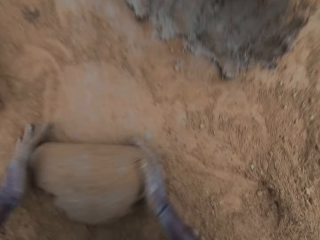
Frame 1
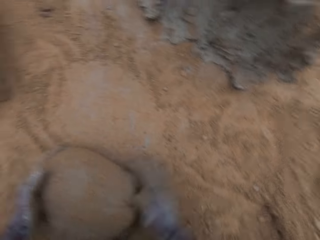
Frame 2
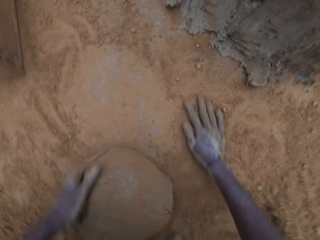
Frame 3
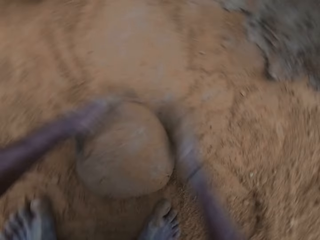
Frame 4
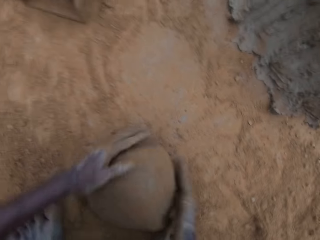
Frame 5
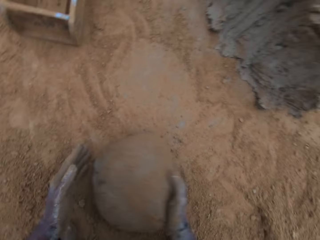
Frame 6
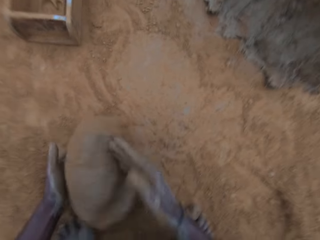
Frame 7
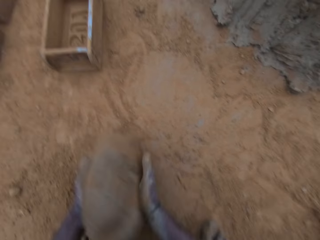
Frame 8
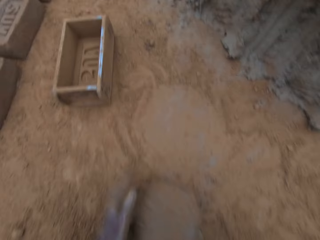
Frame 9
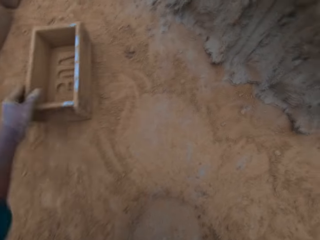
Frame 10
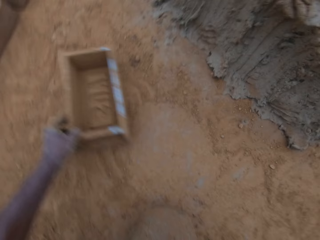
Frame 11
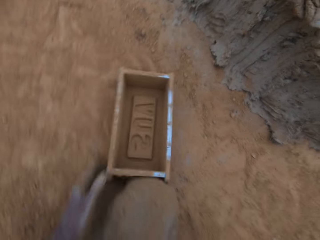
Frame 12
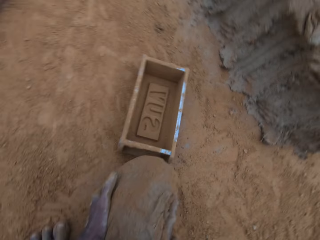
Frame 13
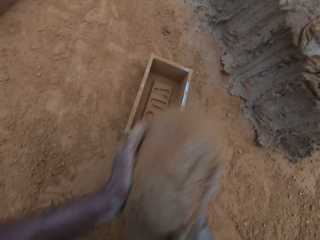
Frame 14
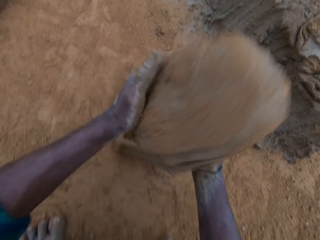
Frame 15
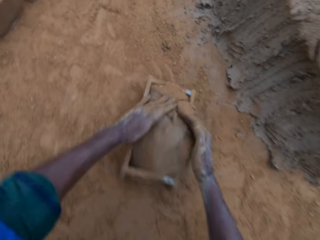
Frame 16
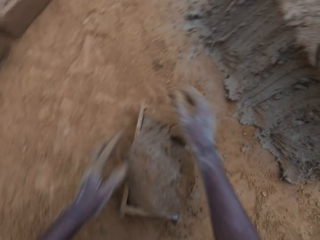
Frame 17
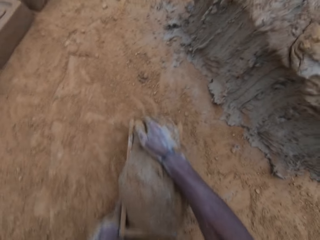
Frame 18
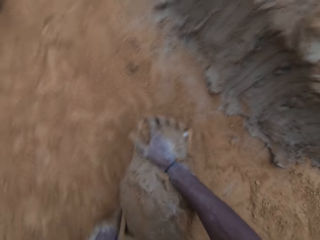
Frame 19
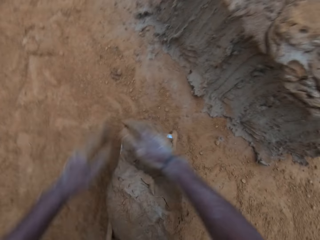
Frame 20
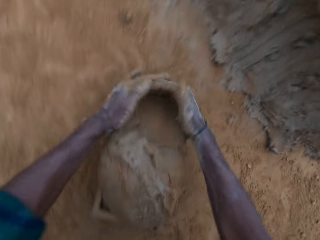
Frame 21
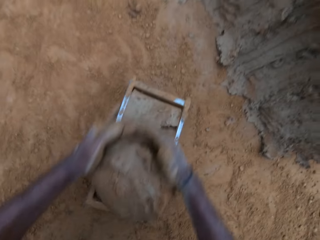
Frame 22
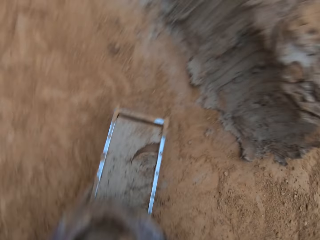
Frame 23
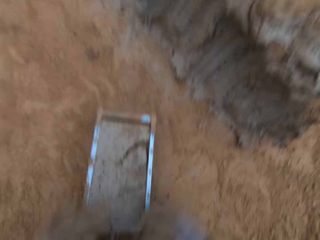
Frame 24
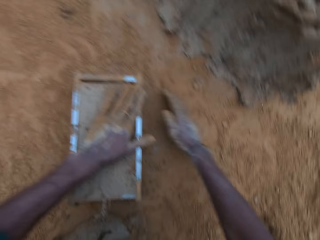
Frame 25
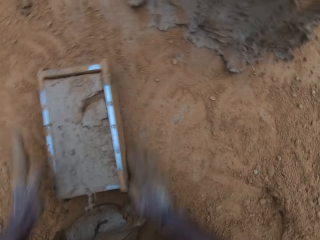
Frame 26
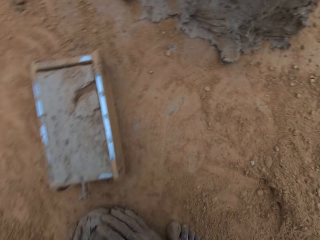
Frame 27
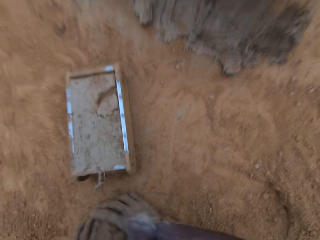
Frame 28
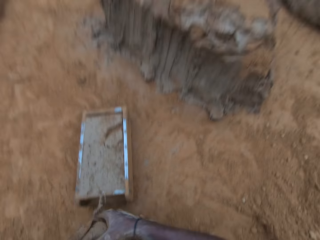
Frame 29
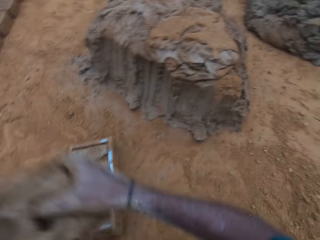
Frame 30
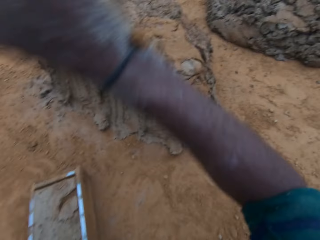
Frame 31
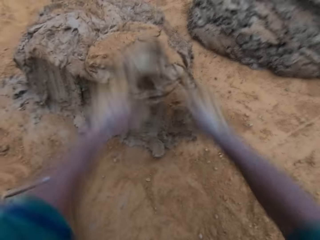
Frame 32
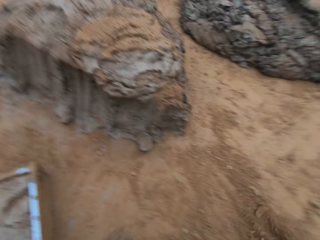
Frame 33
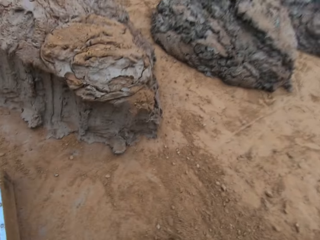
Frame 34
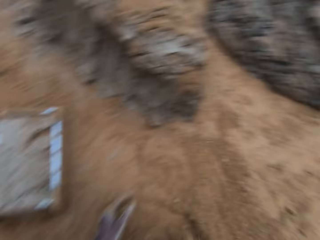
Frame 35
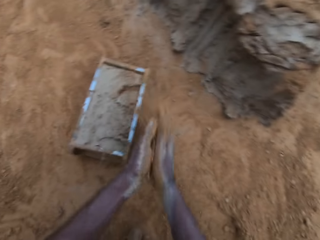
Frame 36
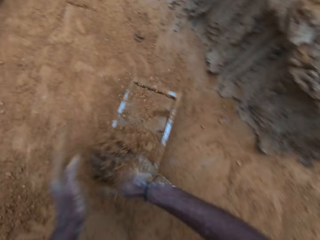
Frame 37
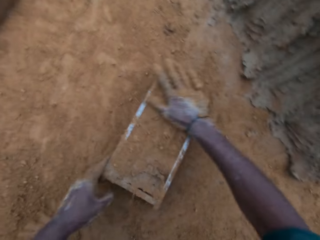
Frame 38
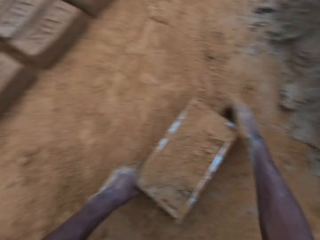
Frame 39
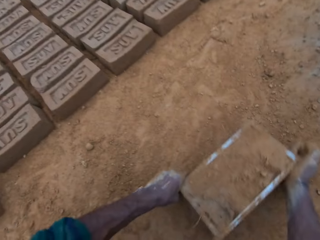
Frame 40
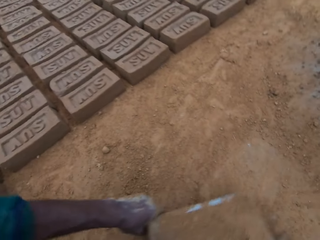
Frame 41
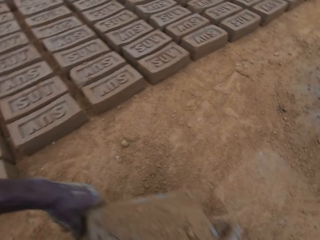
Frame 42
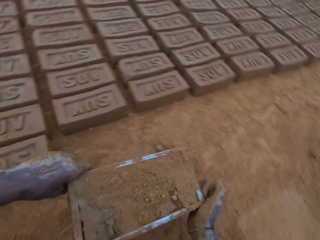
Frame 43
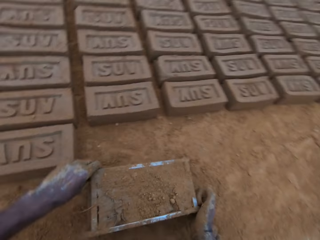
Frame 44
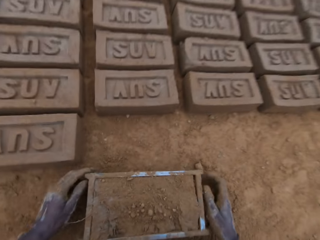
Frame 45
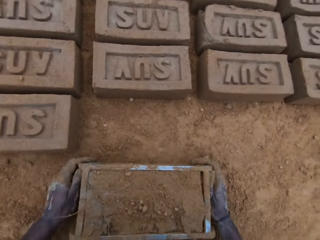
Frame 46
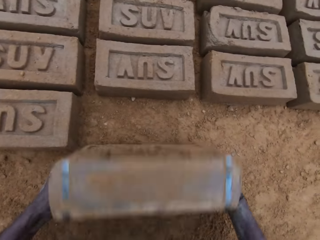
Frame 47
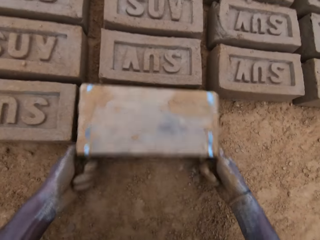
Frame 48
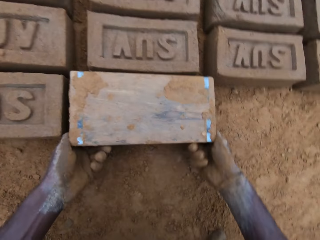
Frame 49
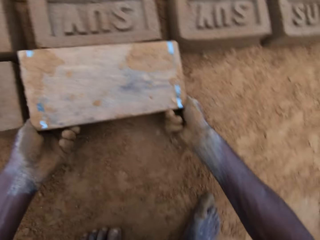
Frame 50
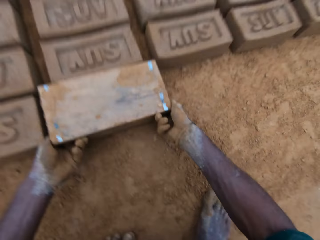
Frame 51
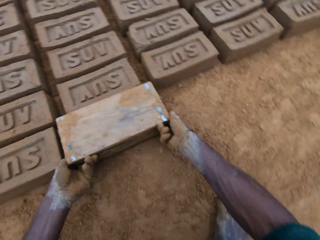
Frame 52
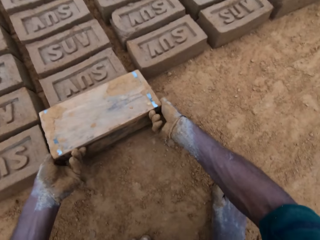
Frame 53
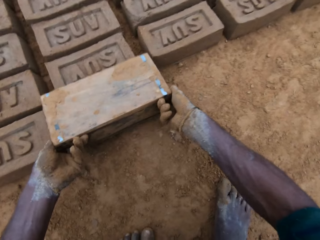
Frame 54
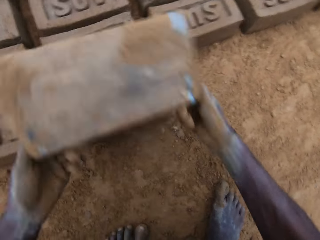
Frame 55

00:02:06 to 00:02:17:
The camera wearer moves soil on the ground with his hand. He picks clay from the ground. He moves the brick mold or mold container on the ground. He puts the clay in the brick mold. He removes excess clay from the brick mold. He picks clay from the ground. He drops the mortar back on the lump. He throws clay on the clay on the ground. He rubs soil on his hands. He slides his hand on the clay in the brick mold. He picks the brick mold from the ground. He turns the mold container upside down on the ground. He puts the brick mold on the ground. He lifts the brick mold from the ground.

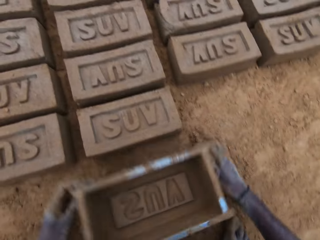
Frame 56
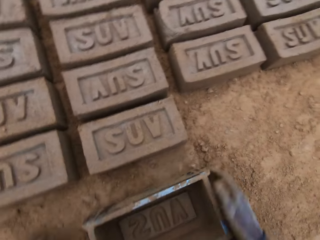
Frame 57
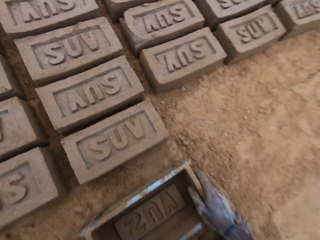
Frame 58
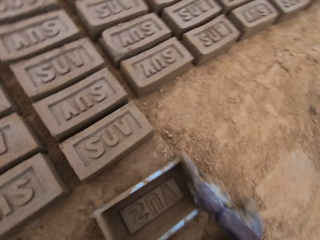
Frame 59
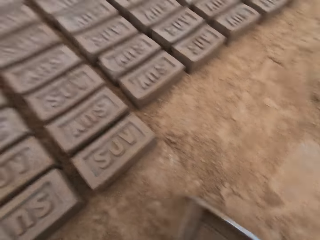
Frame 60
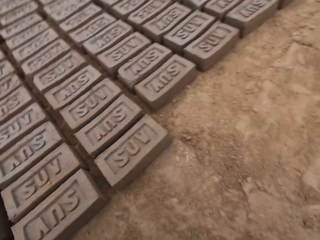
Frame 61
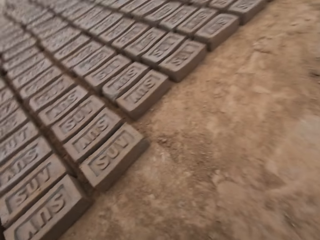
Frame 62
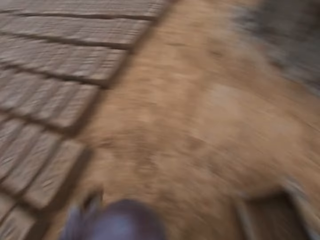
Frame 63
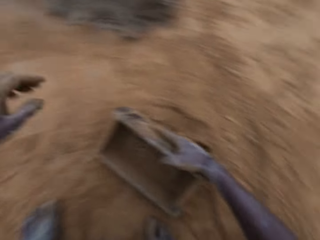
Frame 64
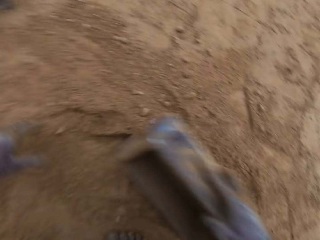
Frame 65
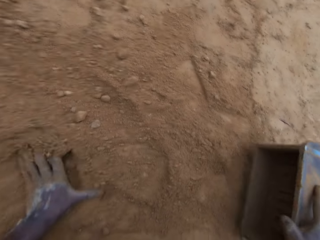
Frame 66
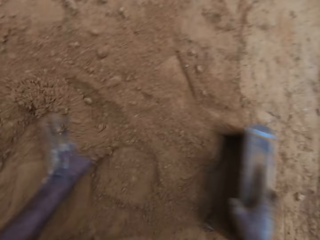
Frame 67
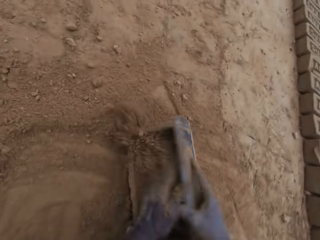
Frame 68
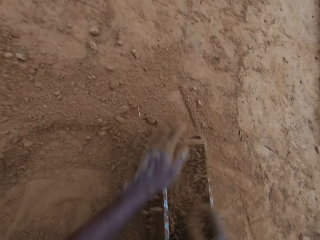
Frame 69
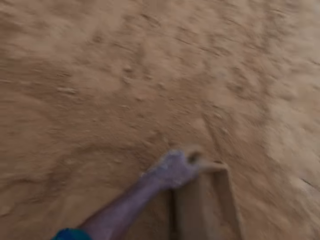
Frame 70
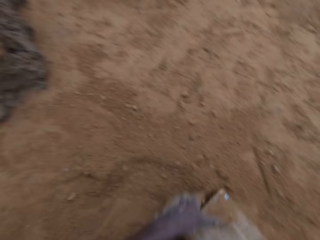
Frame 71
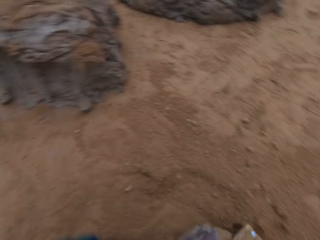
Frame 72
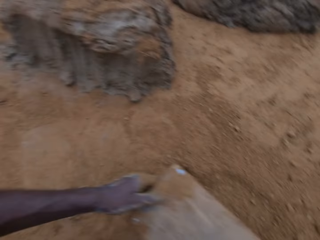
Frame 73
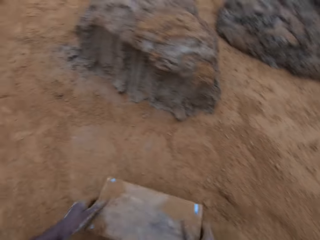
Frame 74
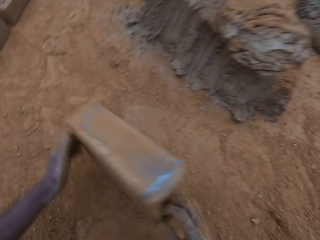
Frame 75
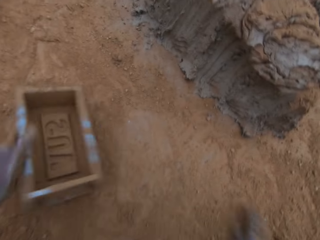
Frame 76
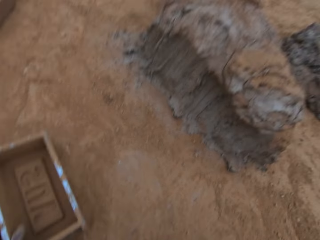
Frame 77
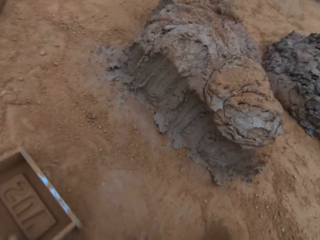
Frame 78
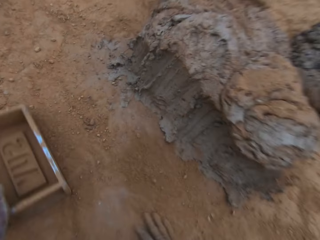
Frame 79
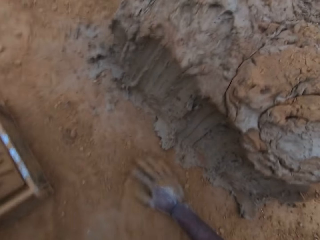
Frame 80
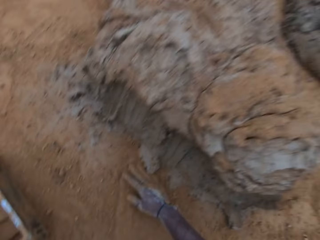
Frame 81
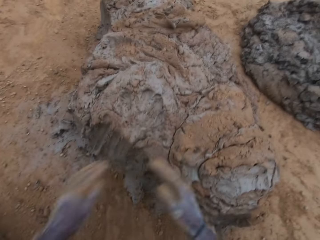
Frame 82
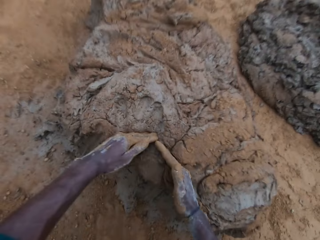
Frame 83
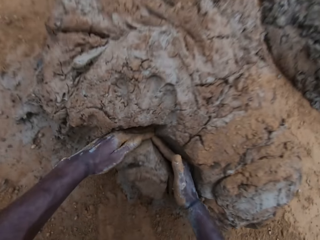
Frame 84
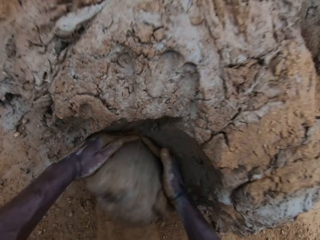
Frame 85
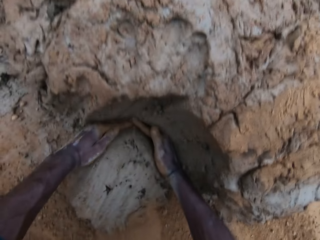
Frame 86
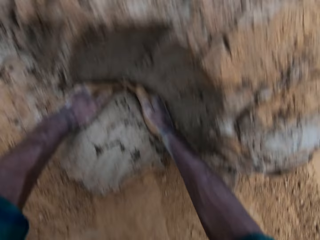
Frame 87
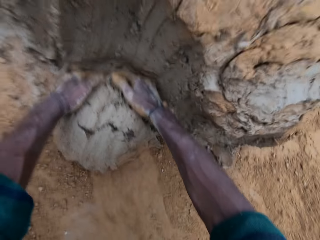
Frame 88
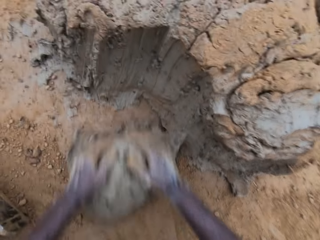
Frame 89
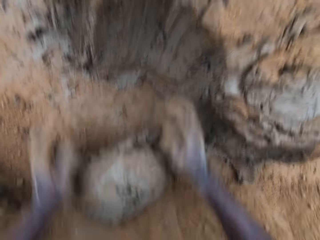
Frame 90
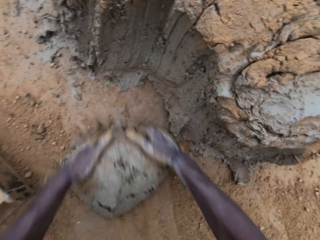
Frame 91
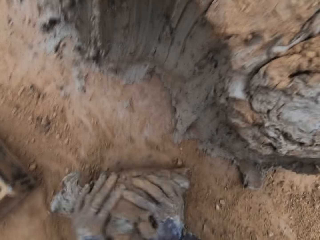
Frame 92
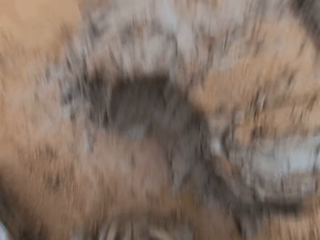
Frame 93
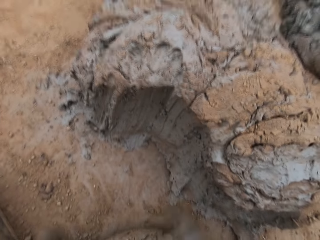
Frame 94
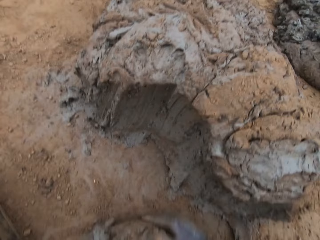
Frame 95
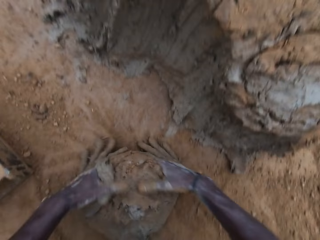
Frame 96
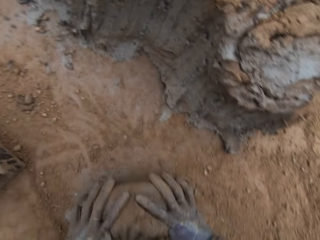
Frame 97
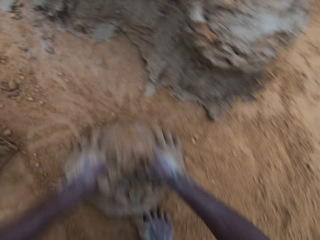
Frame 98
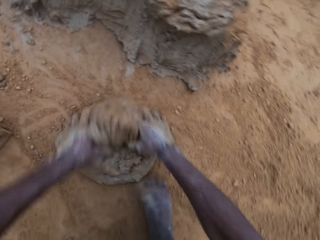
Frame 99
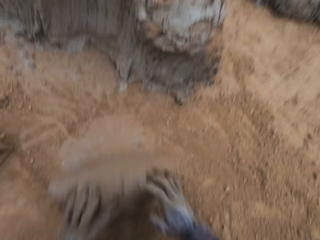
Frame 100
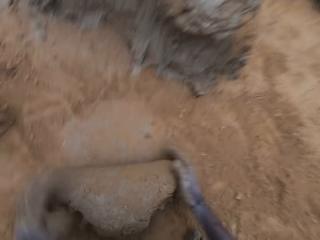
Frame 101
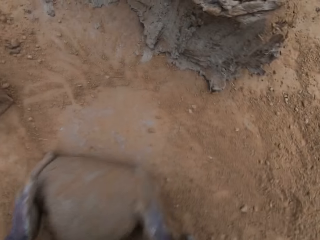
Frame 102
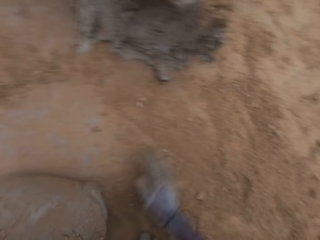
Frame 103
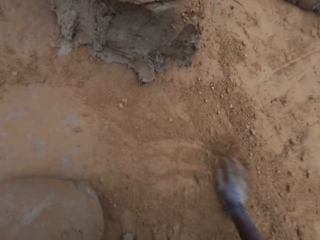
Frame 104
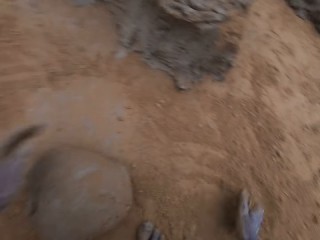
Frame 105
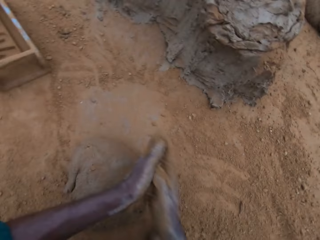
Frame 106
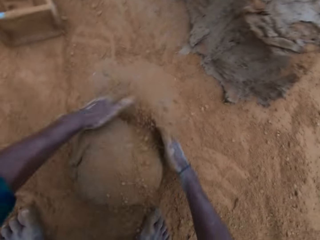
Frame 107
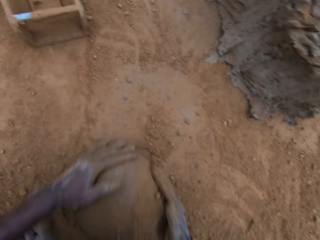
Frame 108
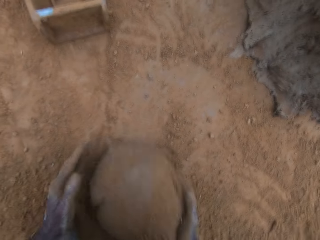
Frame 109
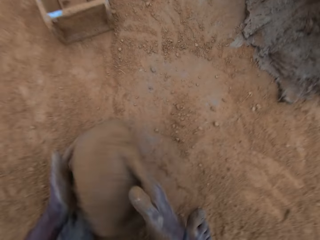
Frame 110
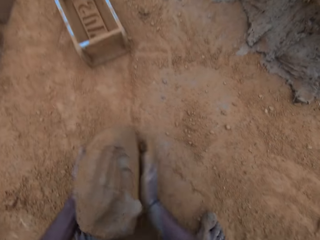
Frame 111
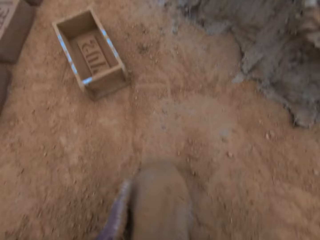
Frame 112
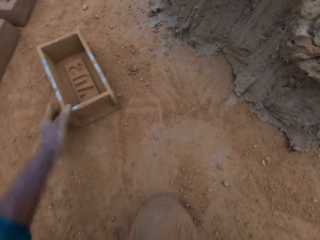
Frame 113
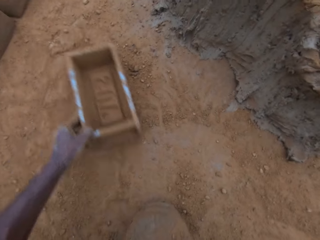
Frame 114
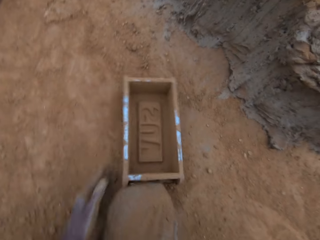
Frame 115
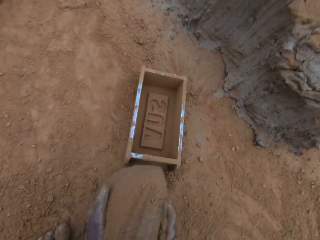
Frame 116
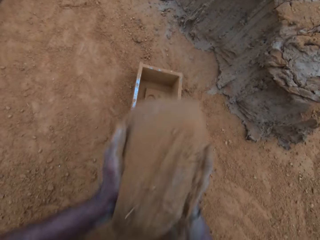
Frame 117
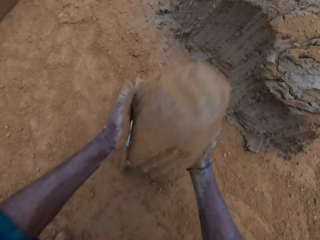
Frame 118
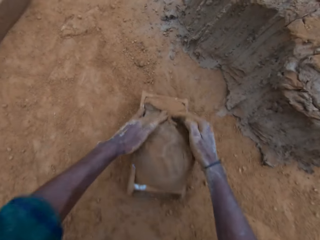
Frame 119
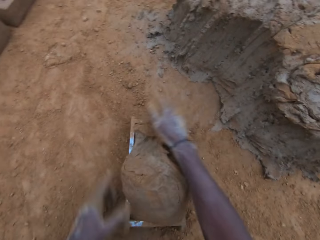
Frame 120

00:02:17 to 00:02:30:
The camera wearer puts the brick mold or mold container on the ground. He moves the brick mold on the ground. He picks the brick mold from the ground. He moves sand into the mold container with his hands. He pours soil on the ground. He picks the brick mold from the ground. He puts the brick mold on the ground. He moves soil on the ground with his hand. He fetches clay from the ground with his hands. He cuts some mortar from the big lump. He rolls clay on the ground. He wraps the mortar with sand together. He moves soil on the ground with his hand. He rubs soil on his hands. He picks clay from the ground. He moves the brick mold on the ground. He puts the mortar into the mold container.
